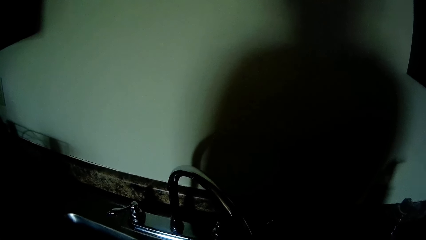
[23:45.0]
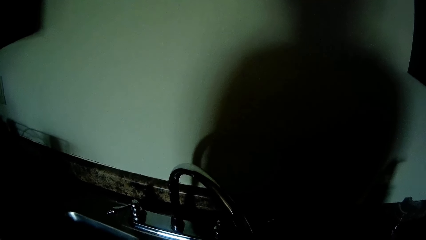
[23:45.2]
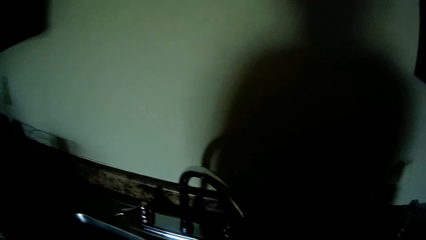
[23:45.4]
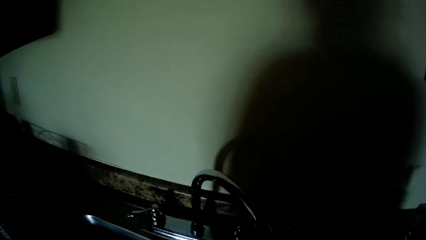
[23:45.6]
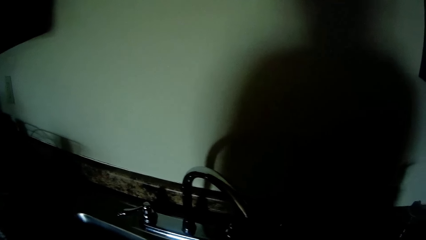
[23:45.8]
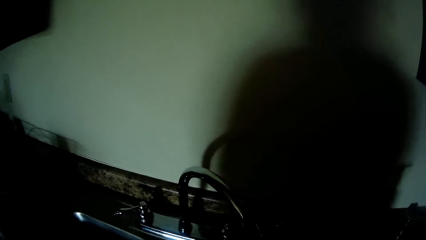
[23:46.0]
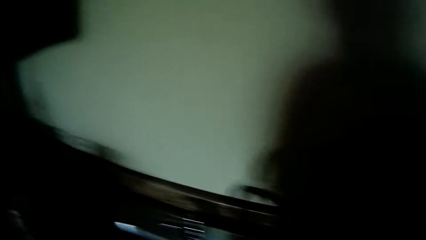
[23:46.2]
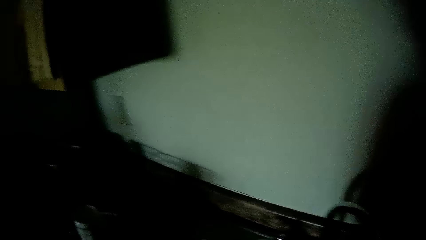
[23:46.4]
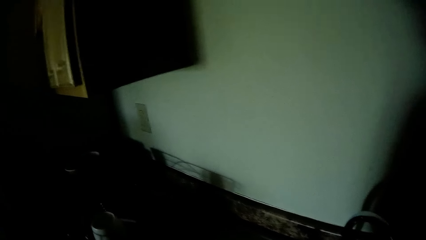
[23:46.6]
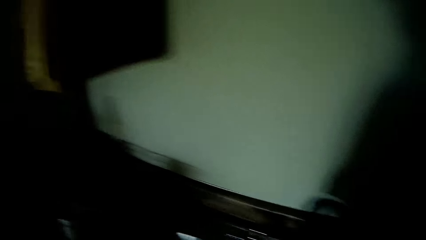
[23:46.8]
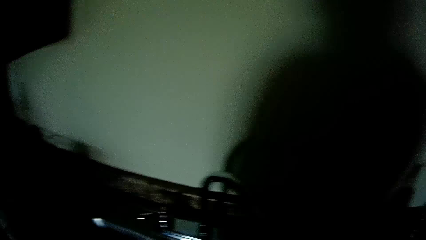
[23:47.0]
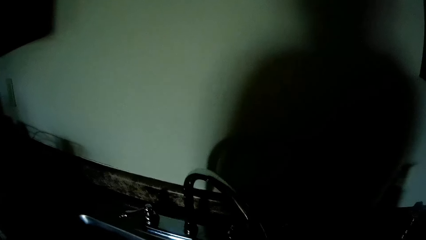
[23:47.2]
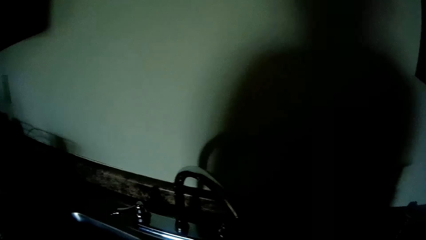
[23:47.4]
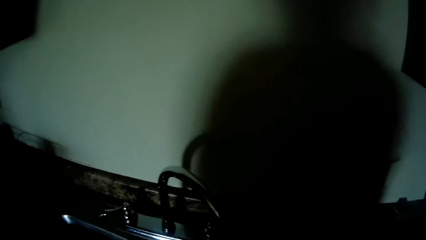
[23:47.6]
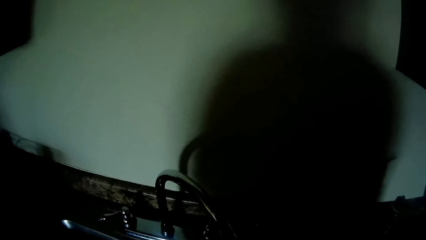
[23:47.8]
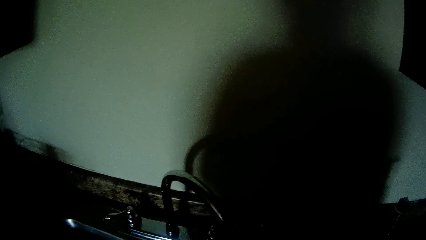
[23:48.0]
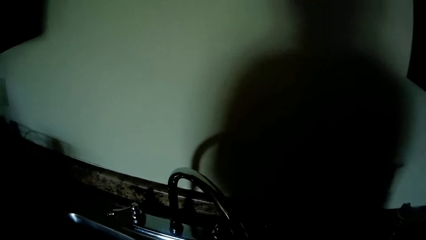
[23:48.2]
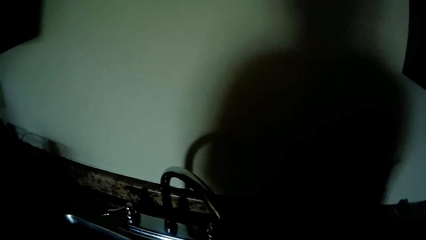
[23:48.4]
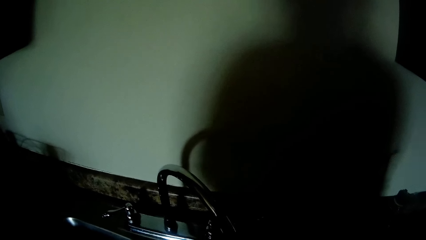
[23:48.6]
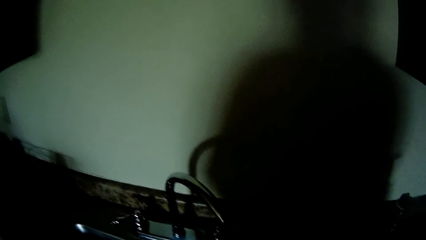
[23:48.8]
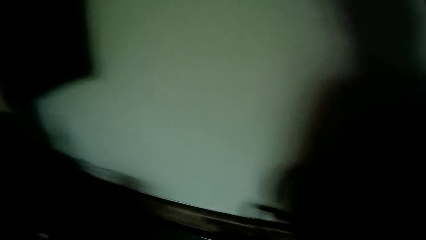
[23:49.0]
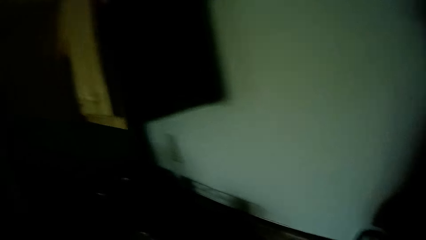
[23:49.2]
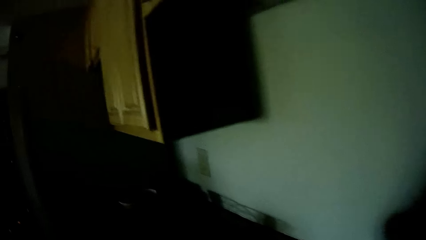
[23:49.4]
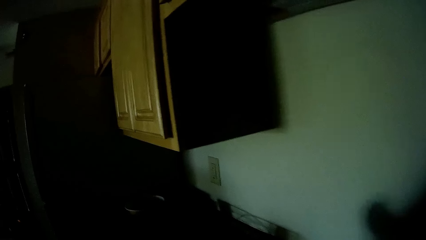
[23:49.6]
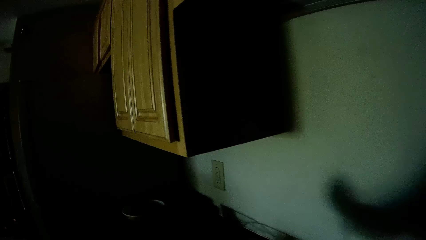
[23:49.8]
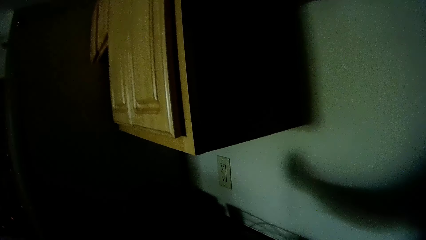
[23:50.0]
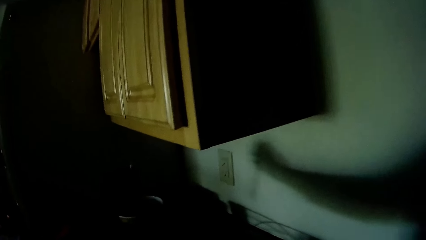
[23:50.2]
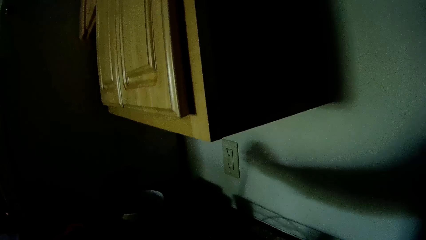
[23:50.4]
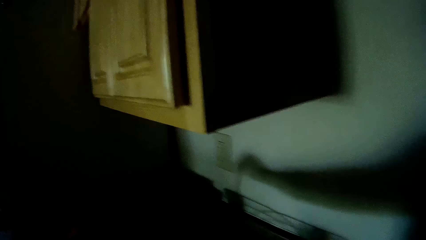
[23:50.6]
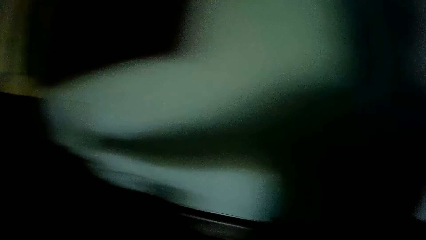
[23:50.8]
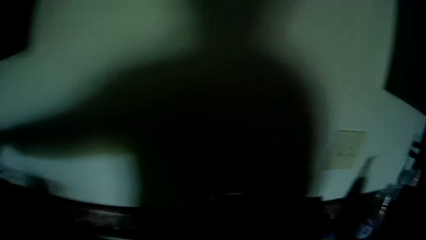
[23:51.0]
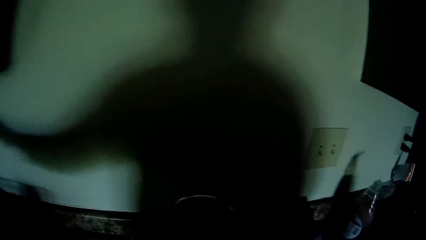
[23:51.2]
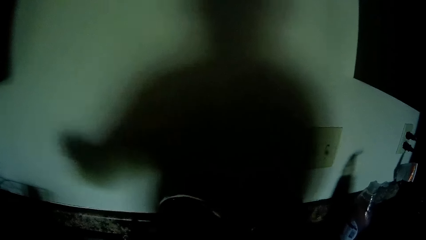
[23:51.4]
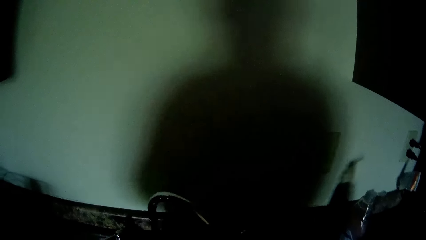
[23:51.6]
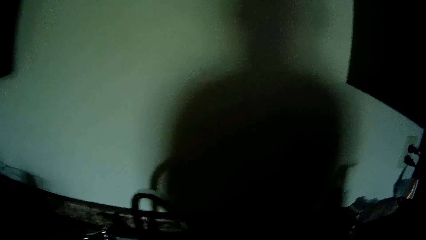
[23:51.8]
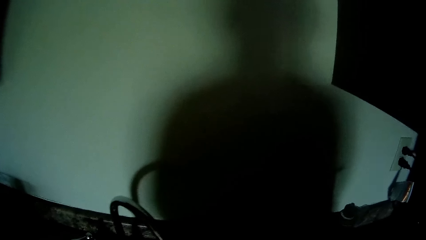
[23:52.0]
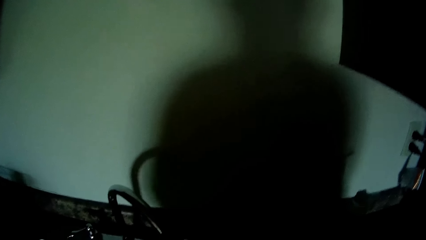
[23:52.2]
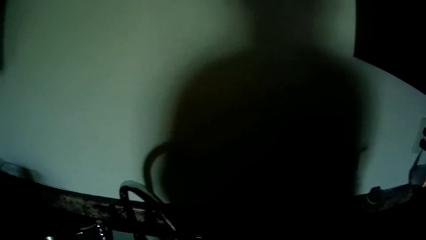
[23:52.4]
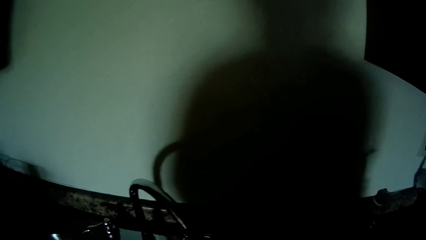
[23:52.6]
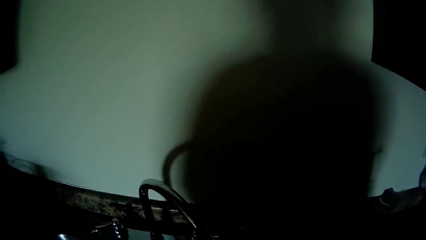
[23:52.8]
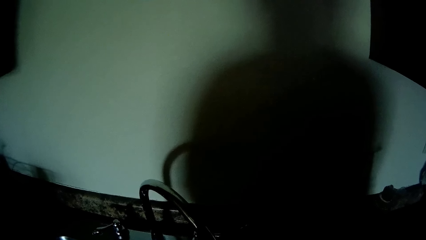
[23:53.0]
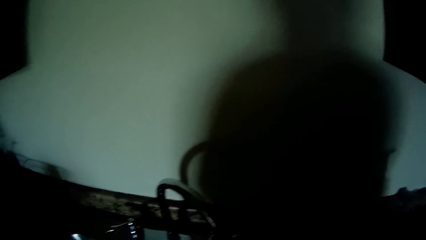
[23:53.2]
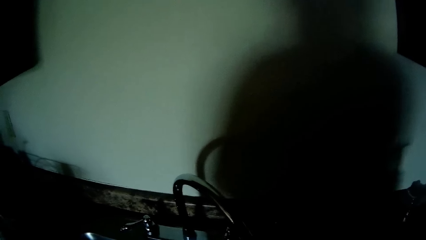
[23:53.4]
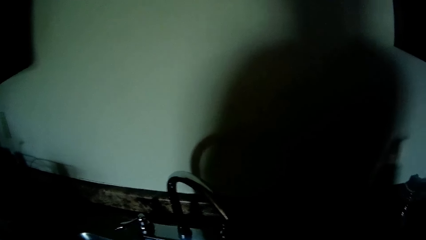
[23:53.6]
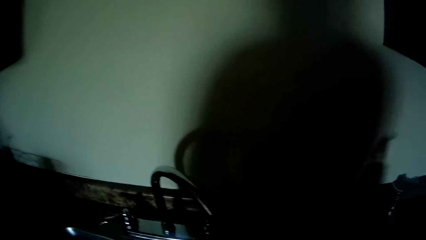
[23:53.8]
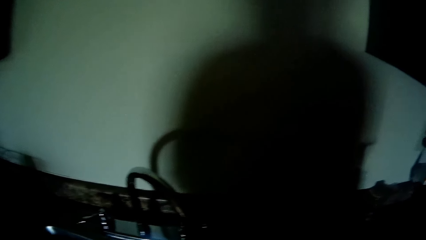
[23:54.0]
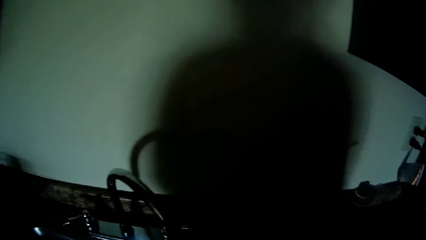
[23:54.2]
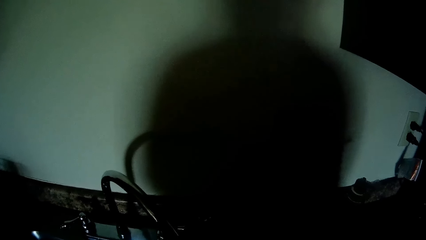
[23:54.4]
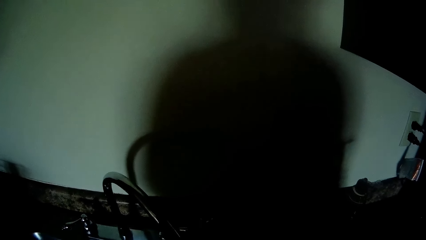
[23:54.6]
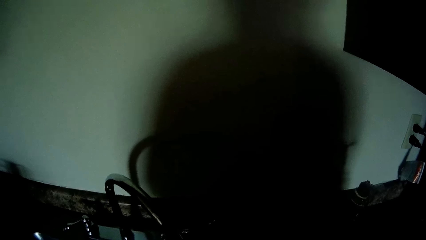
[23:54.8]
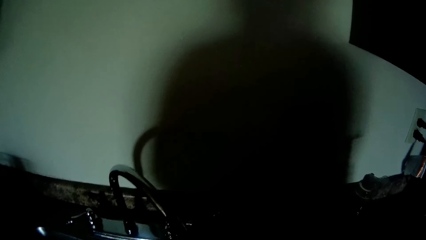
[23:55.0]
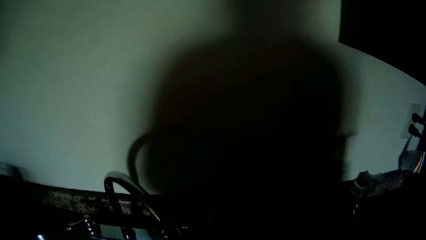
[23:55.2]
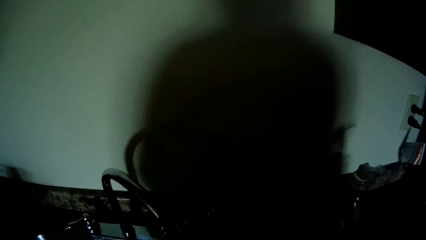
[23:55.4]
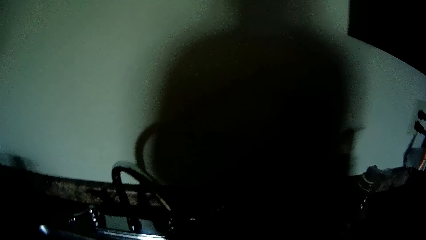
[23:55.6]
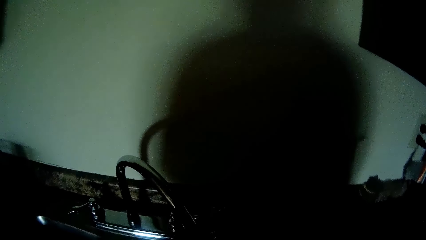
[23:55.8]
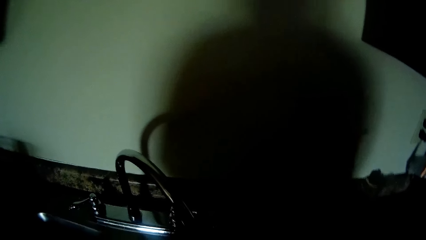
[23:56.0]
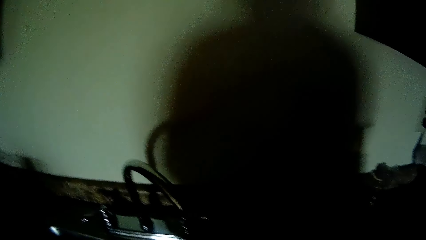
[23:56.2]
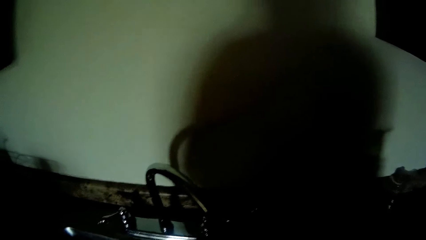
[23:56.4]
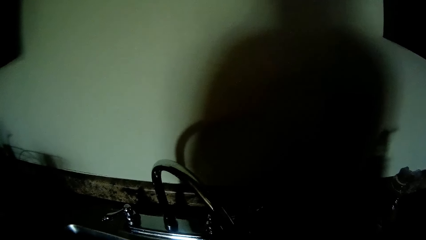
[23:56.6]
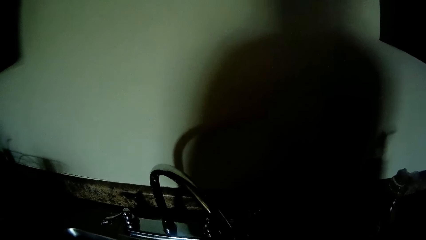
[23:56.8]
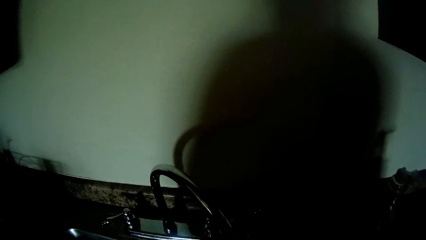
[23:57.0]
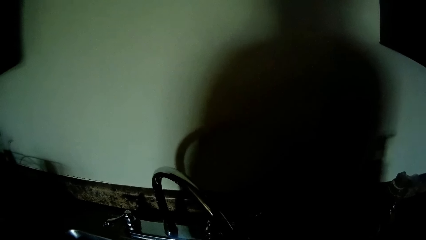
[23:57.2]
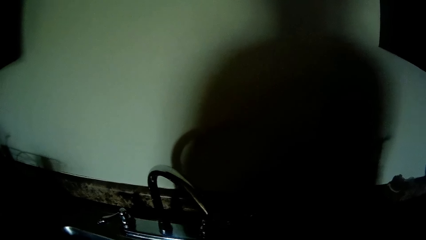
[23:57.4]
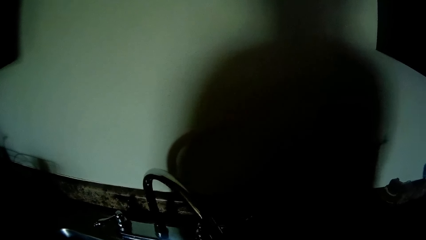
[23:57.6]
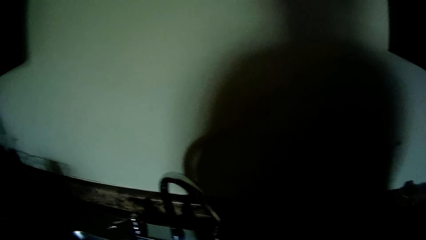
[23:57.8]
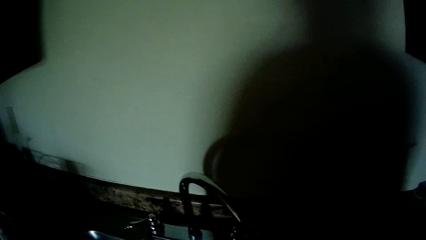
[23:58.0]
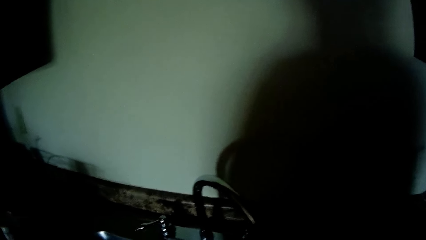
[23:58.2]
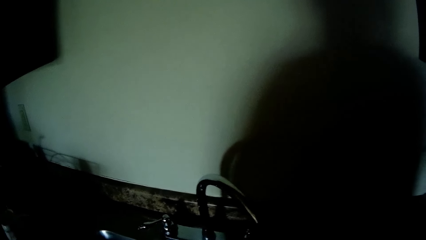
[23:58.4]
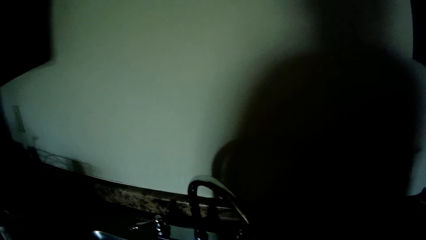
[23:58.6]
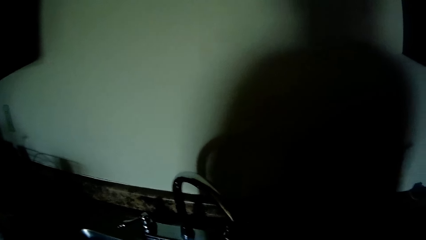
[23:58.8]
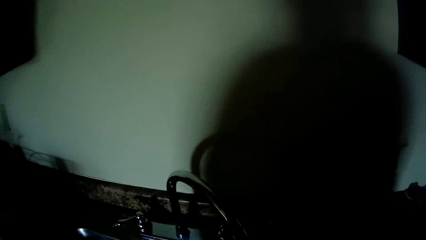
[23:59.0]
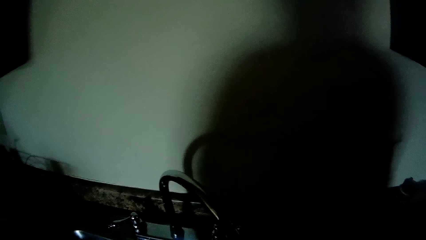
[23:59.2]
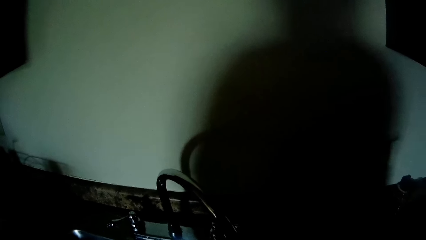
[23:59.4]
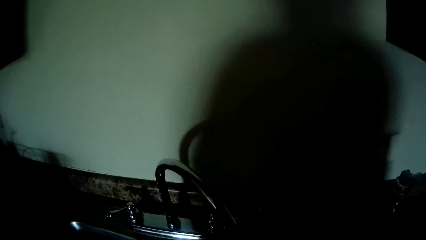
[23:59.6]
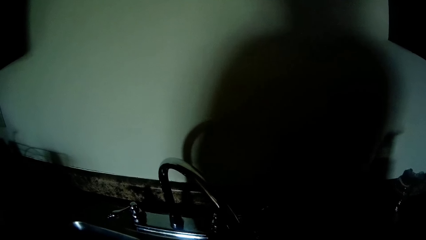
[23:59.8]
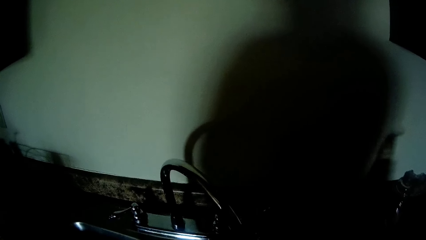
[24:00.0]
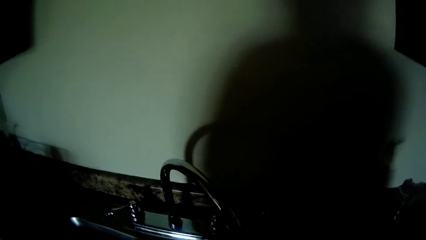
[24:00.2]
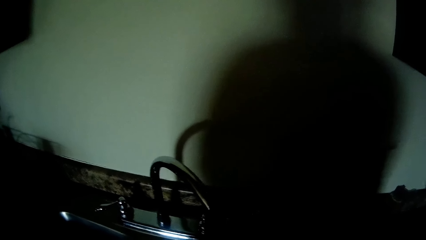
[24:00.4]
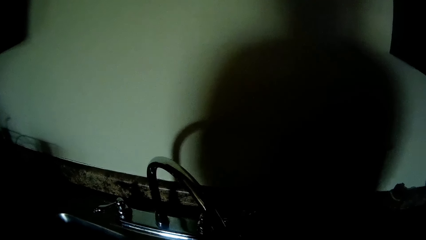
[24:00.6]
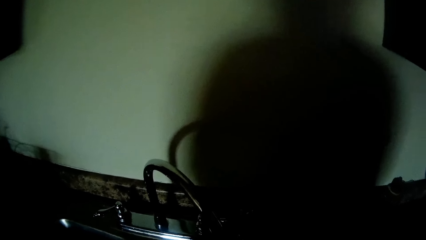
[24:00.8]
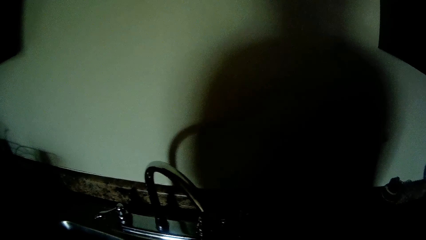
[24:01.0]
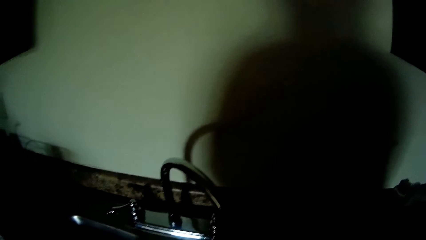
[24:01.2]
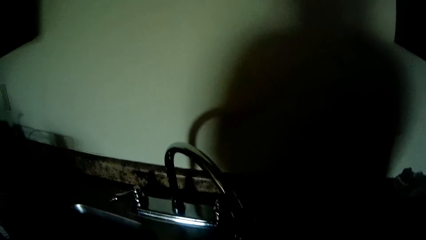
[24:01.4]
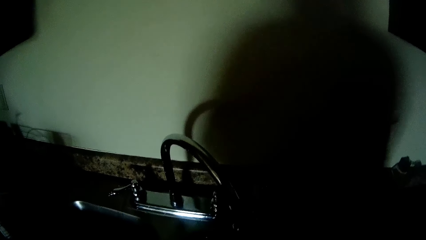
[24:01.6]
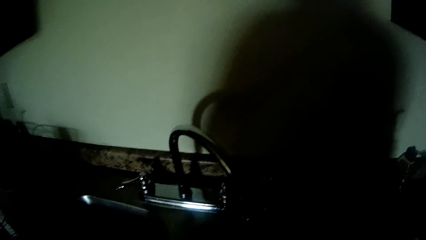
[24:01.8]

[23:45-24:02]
The camera wearer drops a spoon in a container on the sink countertop with his left hand.
